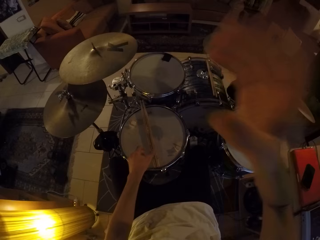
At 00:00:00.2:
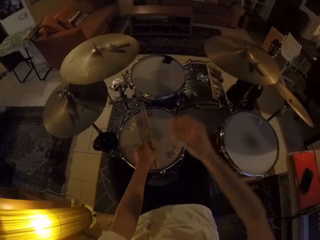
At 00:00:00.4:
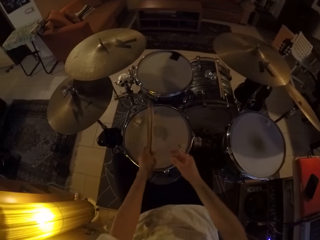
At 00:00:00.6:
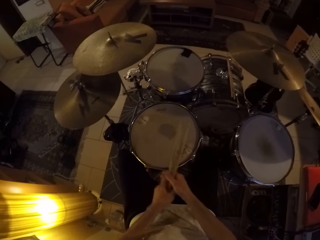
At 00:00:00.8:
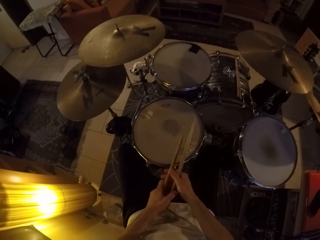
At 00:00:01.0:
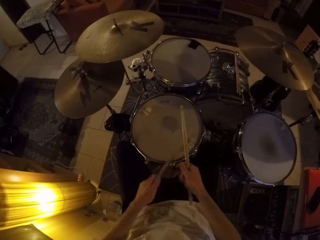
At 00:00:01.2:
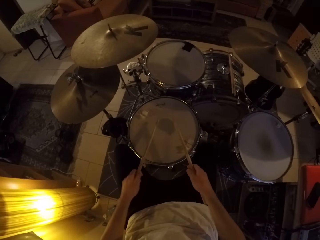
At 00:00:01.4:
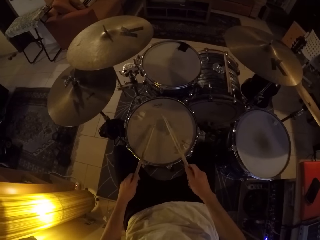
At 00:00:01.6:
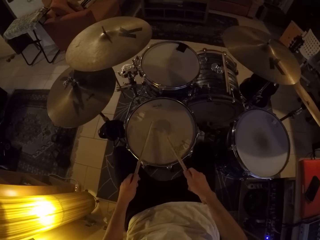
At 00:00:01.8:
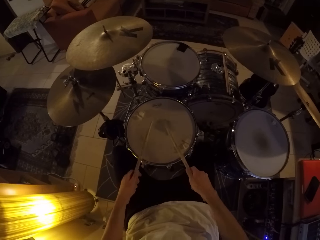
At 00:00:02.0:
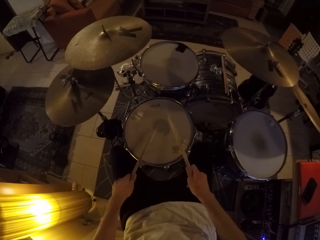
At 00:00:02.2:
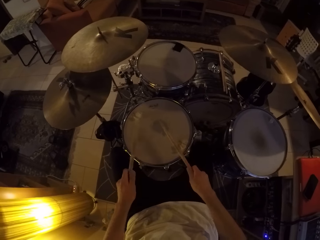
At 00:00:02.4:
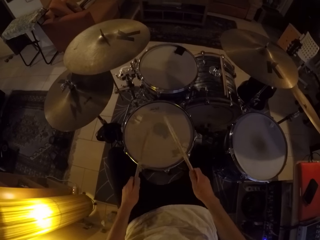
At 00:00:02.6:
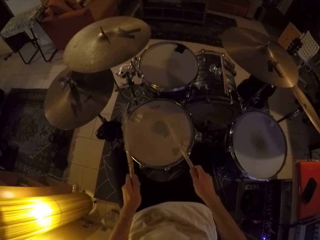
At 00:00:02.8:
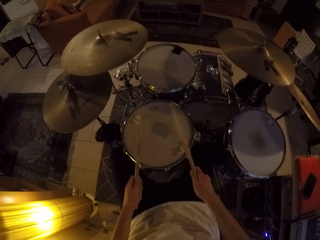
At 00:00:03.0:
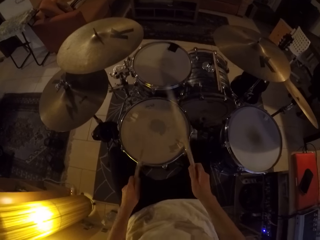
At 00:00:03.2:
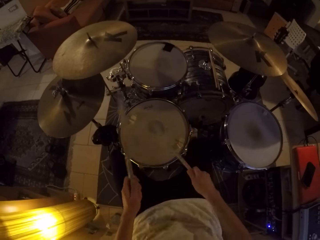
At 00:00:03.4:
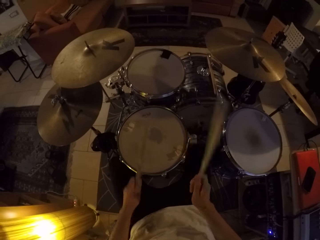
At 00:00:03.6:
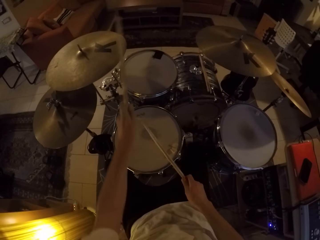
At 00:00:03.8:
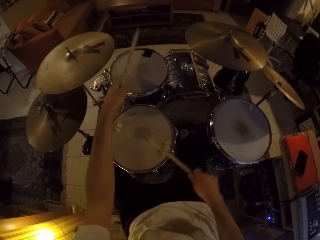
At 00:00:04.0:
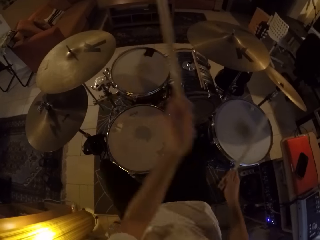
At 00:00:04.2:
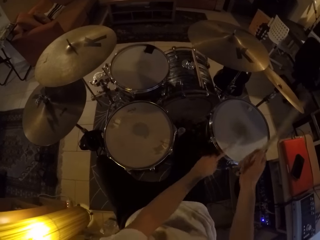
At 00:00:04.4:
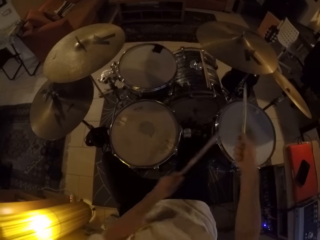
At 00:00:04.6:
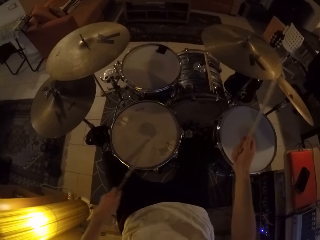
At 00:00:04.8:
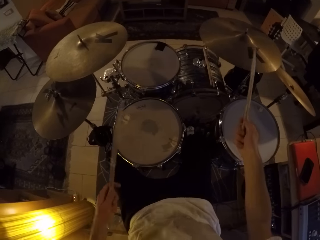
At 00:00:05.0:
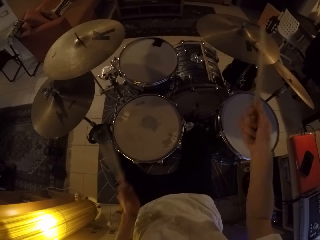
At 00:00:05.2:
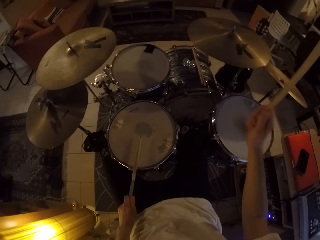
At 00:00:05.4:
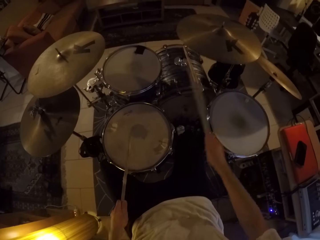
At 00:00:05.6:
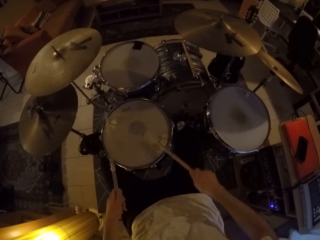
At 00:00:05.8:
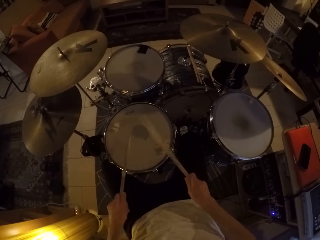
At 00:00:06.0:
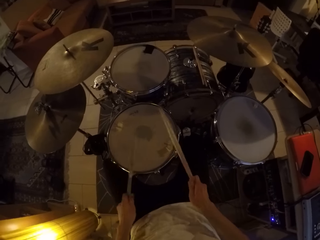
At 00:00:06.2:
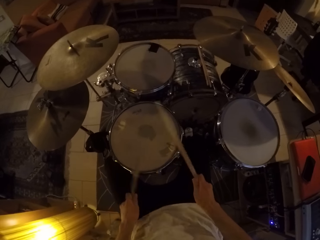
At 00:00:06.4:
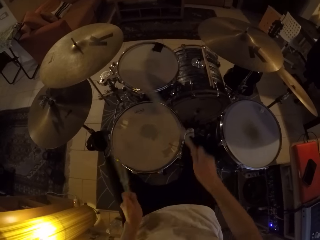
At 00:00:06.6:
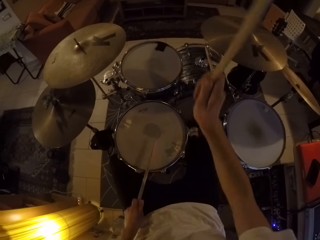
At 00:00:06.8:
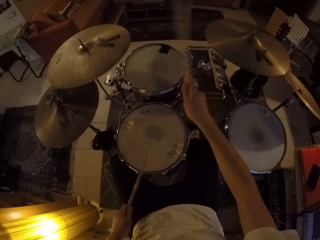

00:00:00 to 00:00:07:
The camera wearer passes one of the drum sticks in his left hand to his right hand. He plays the drumset with the drum sticks in both hands.
